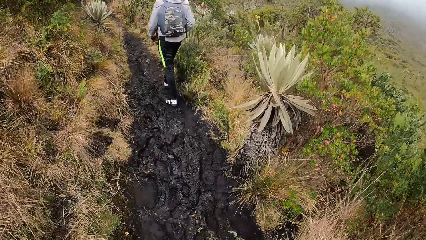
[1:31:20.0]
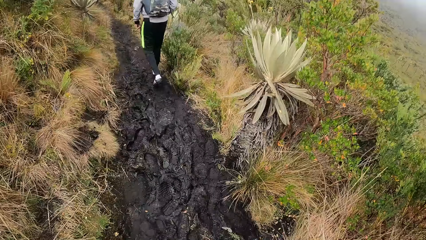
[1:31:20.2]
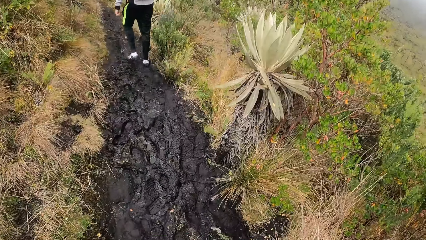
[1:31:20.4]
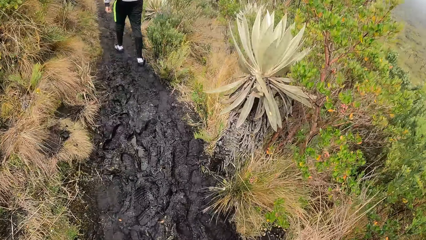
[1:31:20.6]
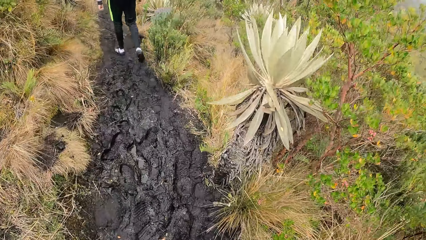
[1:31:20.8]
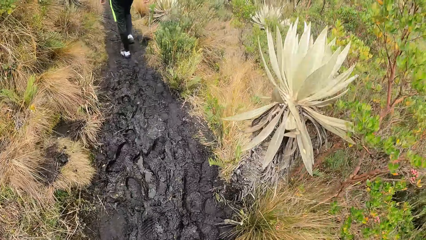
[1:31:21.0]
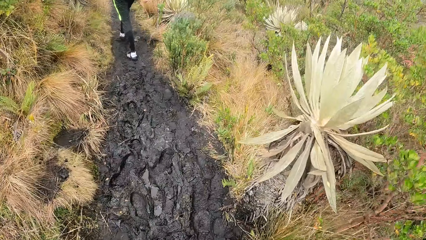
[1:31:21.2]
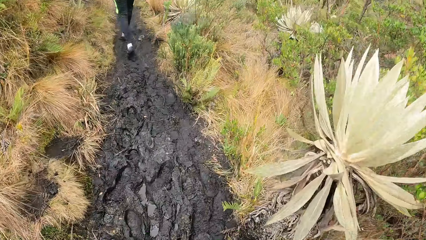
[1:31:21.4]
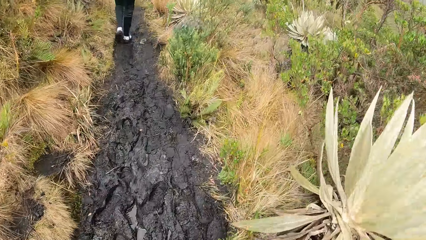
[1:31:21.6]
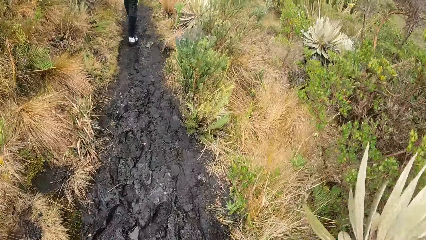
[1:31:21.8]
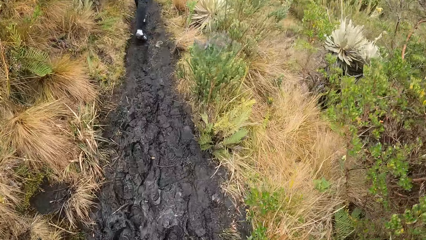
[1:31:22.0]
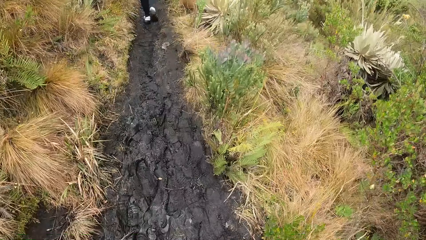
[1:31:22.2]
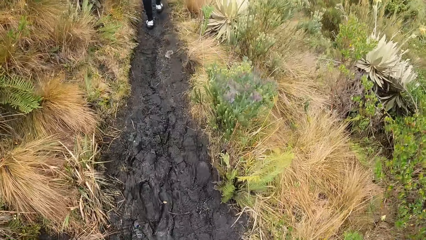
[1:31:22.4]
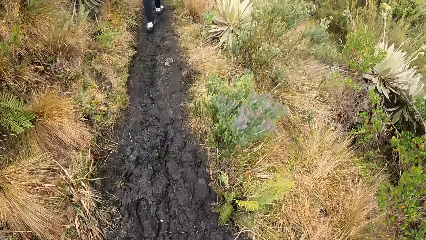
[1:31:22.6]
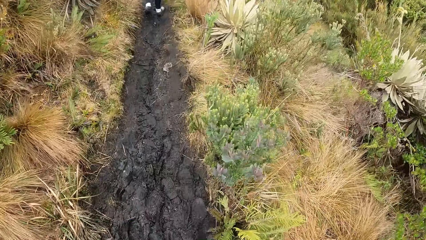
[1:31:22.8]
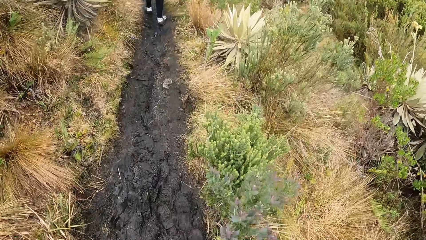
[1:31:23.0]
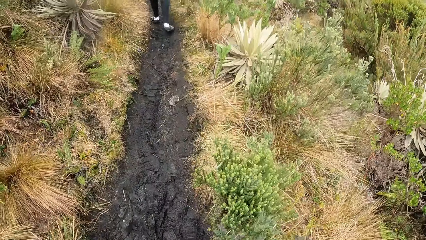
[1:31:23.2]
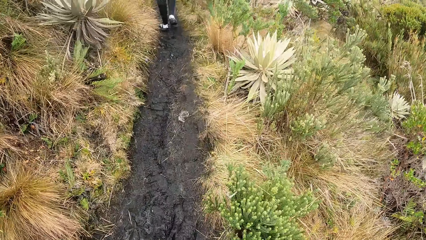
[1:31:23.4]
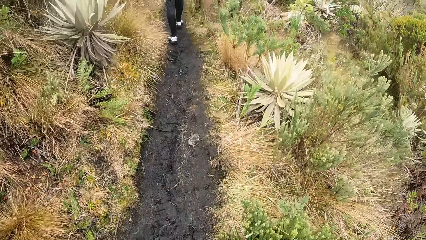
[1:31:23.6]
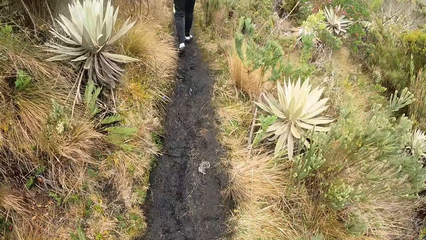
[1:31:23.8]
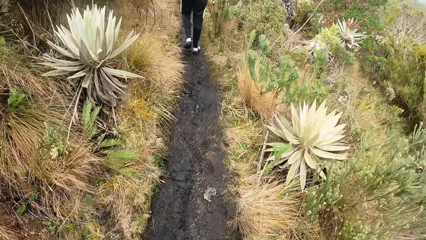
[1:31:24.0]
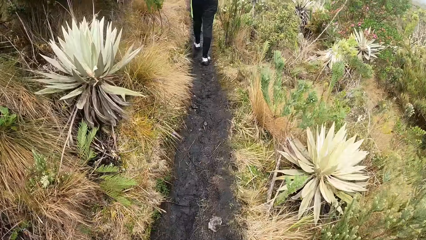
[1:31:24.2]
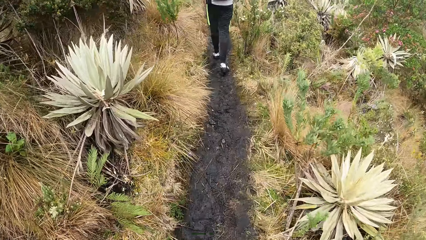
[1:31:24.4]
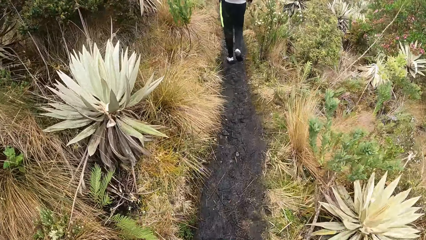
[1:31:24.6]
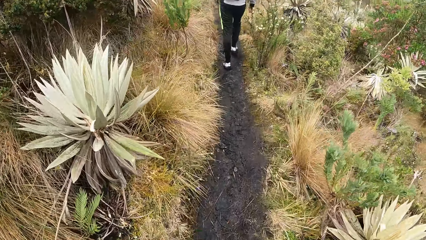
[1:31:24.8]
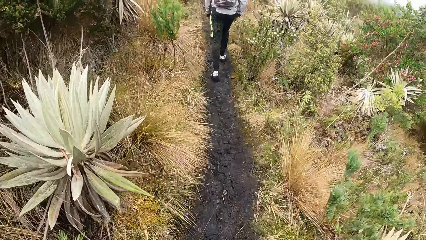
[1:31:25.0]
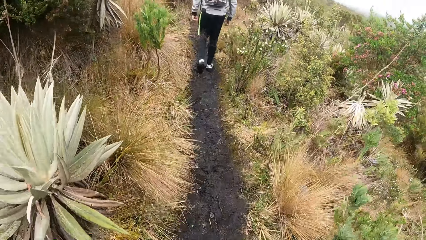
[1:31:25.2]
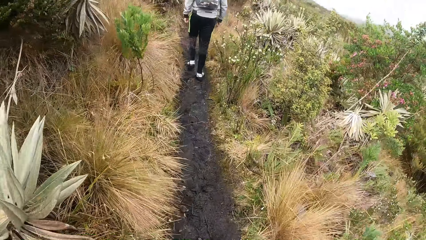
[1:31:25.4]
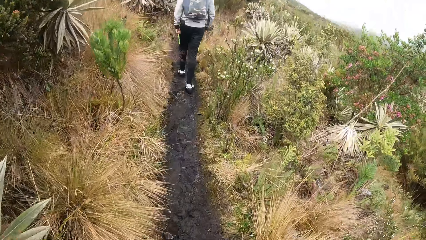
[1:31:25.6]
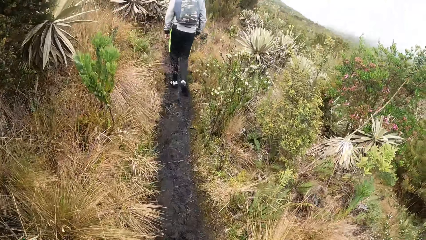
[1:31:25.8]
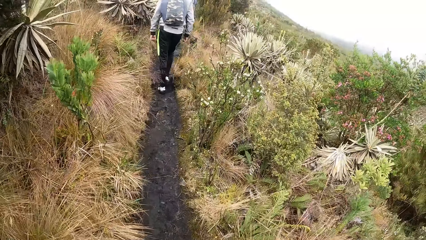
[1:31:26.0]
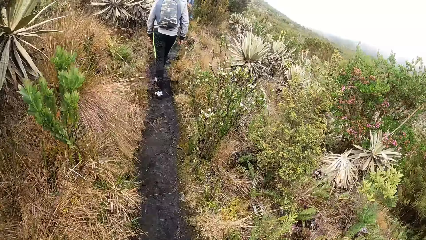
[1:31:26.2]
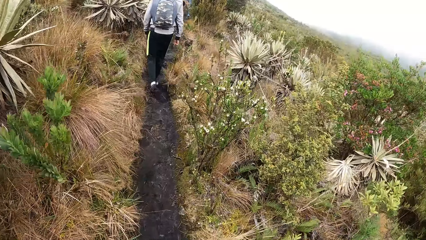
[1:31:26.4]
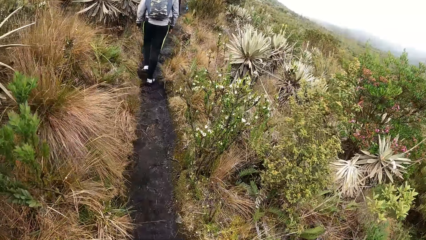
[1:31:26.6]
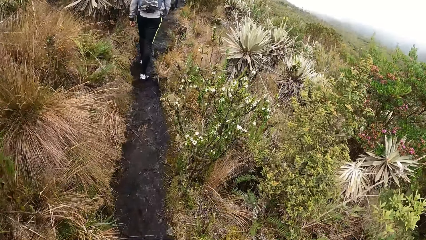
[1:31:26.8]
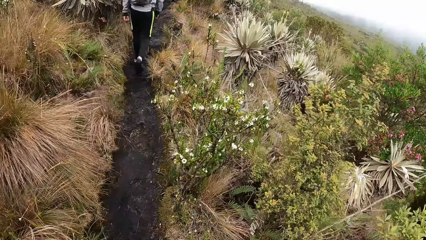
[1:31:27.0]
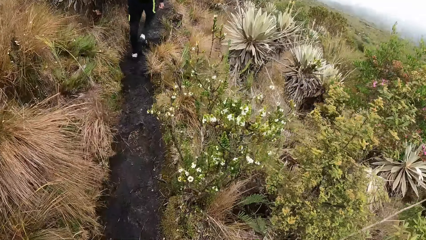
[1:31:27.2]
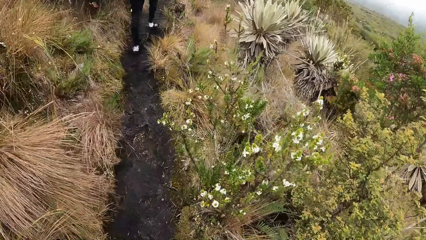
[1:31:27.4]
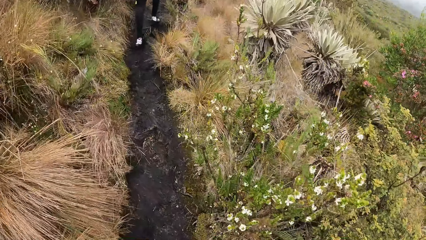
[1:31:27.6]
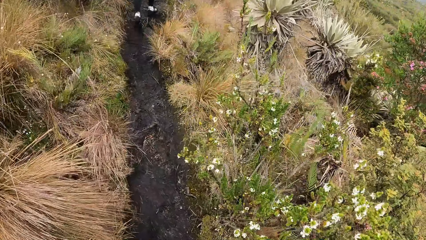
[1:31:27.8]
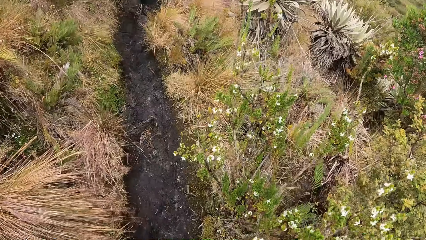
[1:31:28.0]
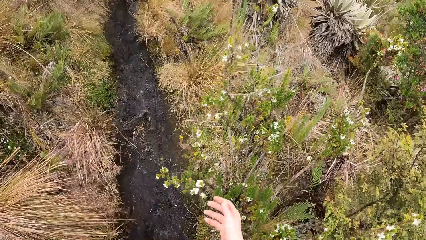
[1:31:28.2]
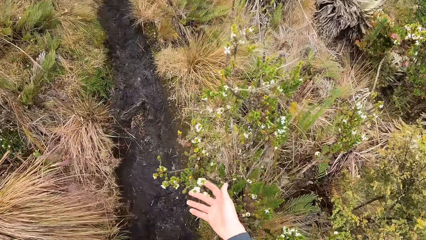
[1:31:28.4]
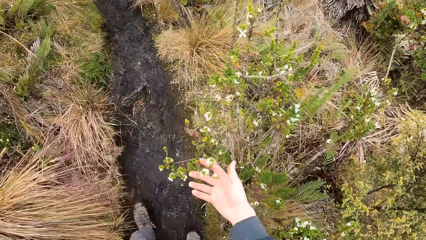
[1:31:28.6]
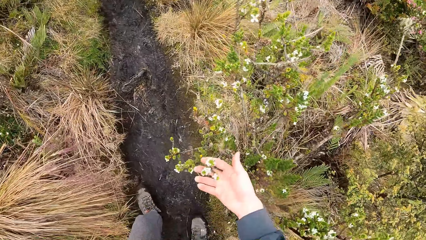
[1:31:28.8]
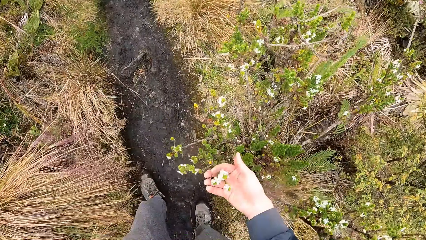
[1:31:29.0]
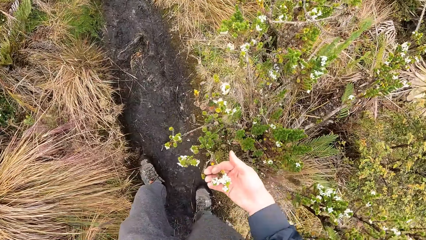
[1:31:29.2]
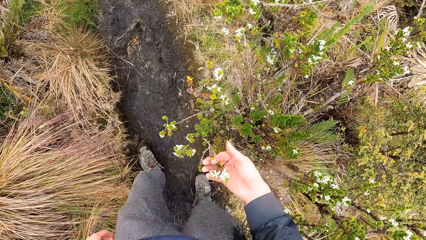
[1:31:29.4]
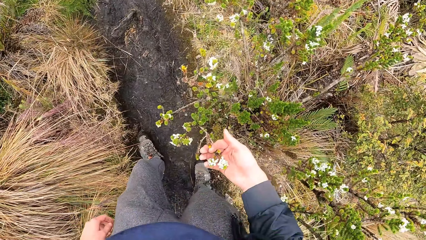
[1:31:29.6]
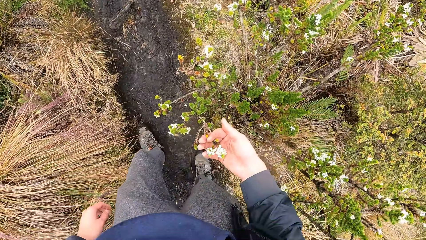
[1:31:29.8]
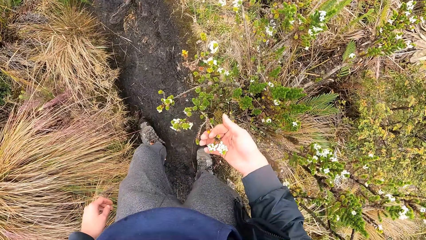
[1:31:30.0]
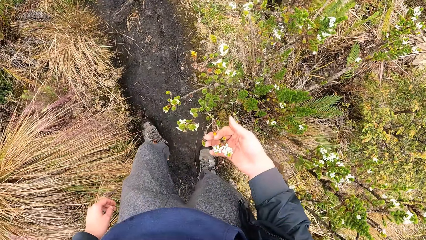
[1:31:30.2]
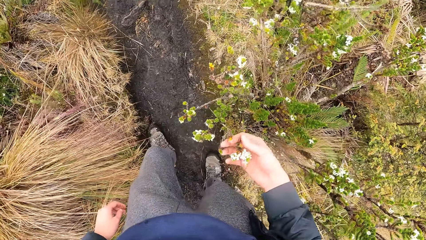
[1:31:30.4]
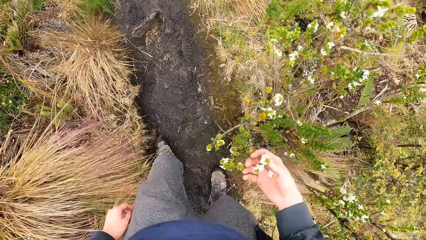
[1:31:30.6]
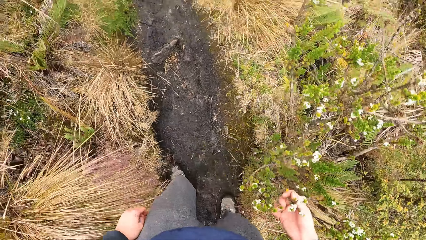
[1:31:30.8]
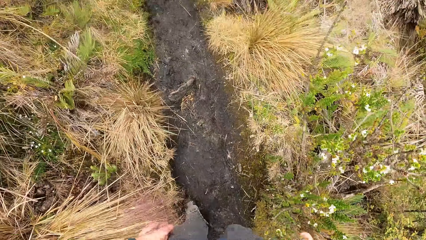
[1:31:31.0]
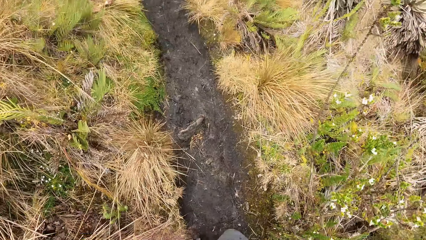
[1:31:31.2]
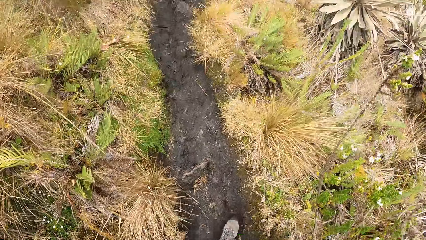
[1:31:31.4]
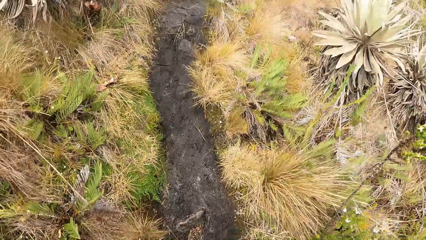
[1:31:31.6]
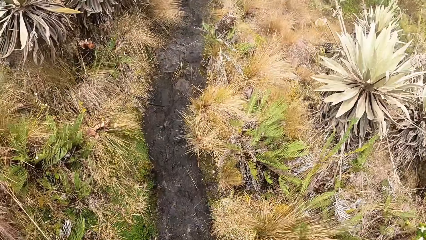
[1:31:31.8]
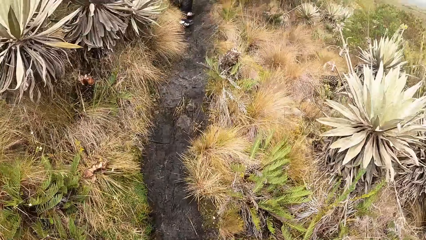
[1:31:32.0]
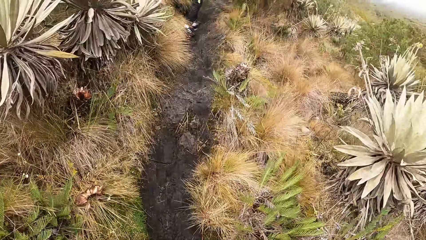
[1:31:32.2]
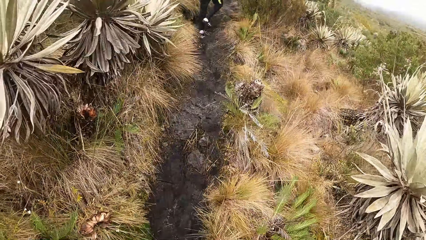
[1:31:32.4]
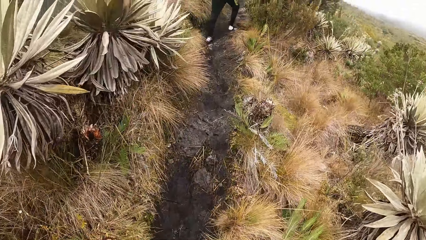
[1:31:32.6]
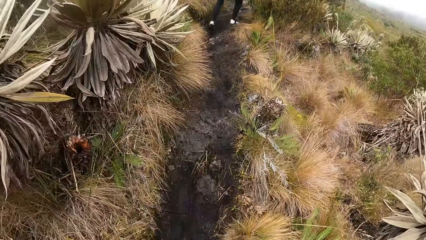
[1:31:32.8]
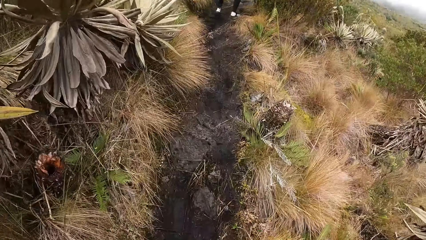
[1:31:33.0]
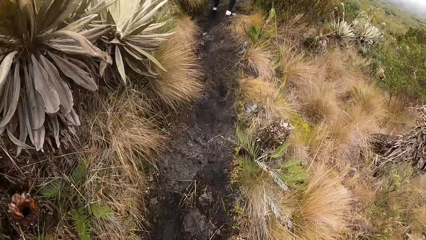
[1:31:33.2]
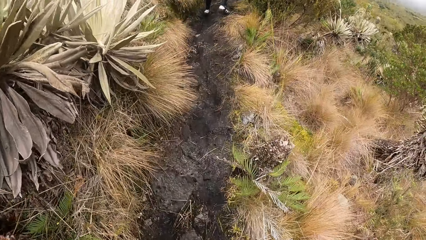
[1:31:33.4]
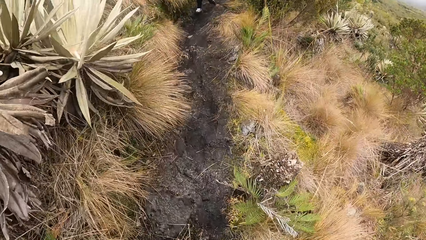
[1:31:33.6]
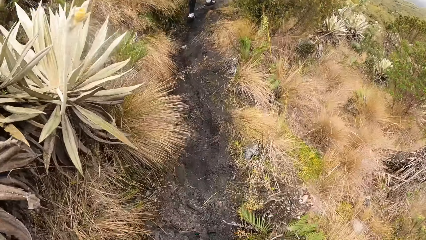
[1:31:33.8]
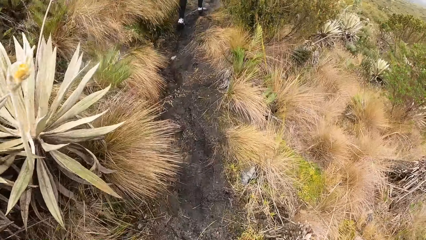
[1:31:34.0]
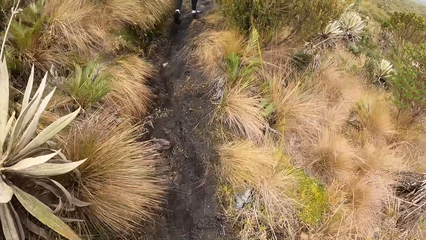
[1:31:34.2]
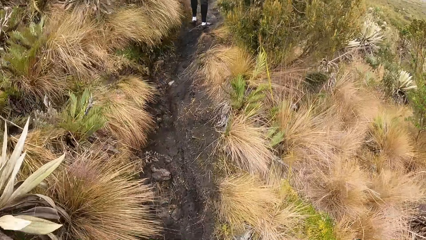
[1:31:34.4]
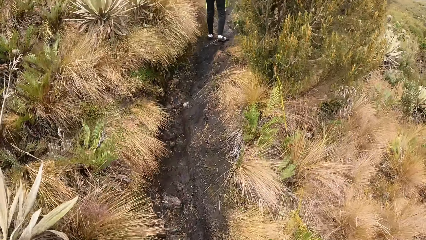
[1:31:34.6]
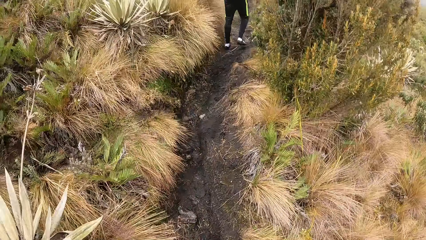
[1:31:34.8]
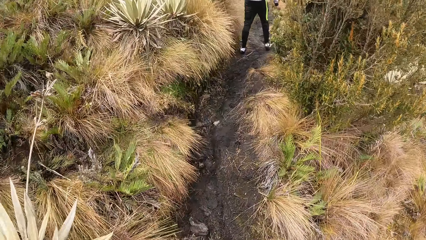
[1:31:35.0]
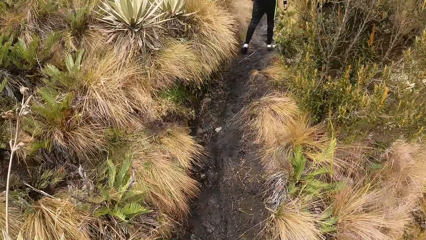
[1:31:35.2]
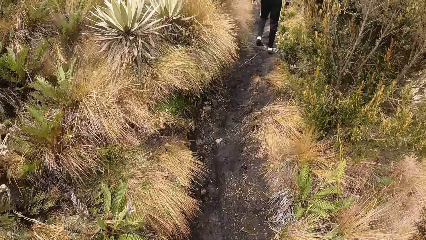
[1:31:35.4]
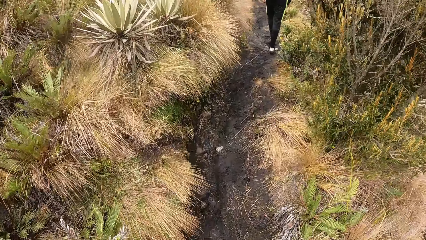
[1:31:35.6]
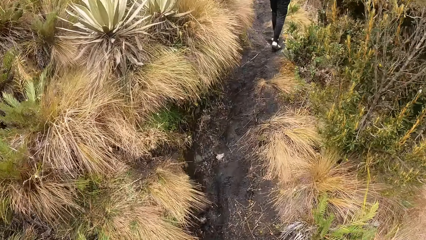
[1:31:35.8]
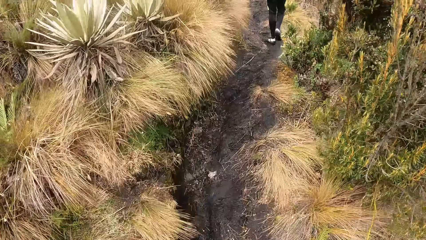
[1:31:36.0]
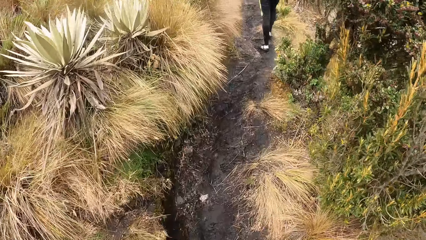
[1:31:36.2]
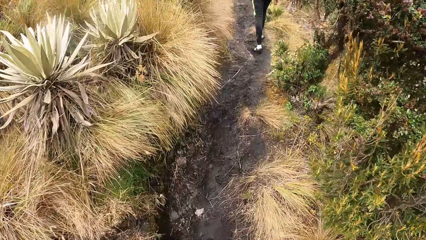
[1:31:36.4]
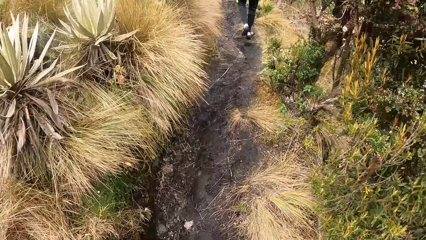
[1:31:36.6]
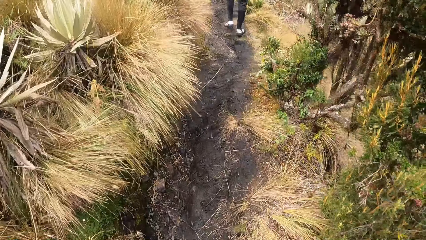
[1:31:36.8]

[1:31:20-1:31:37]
The camera wearer holds a plant with her right hand. She stares at the flower plant. She walks along the moorland.
